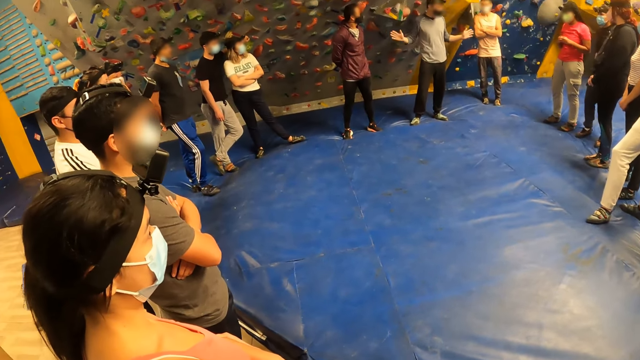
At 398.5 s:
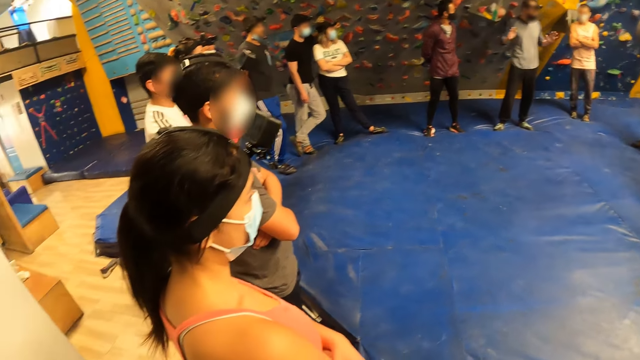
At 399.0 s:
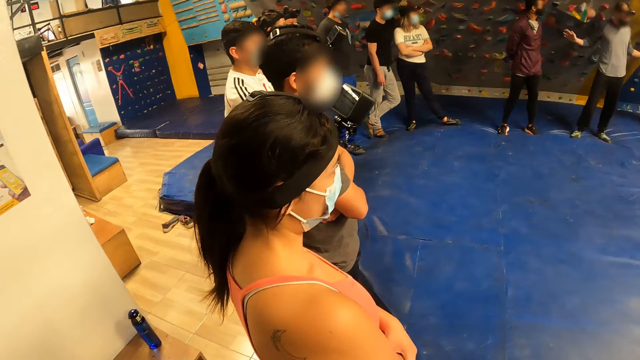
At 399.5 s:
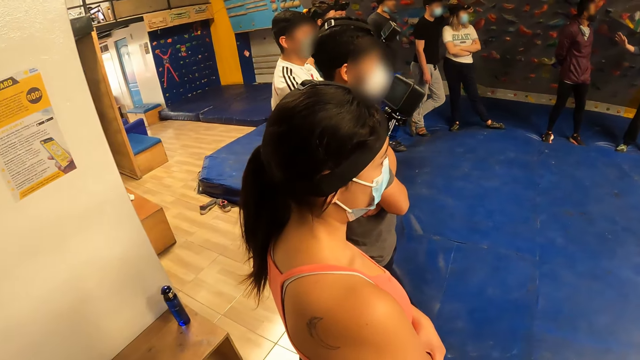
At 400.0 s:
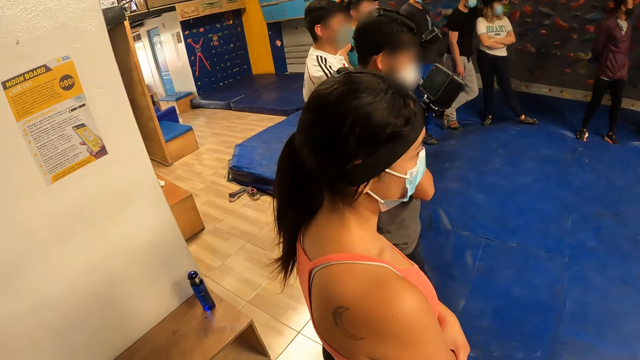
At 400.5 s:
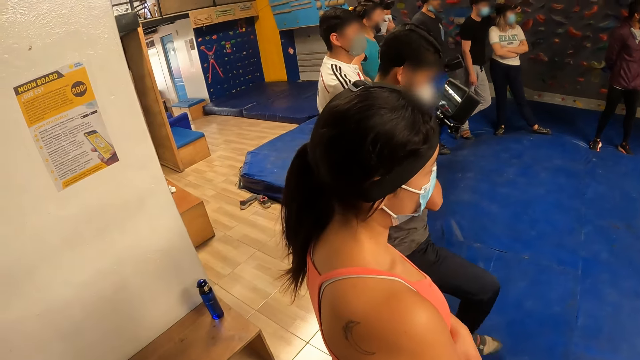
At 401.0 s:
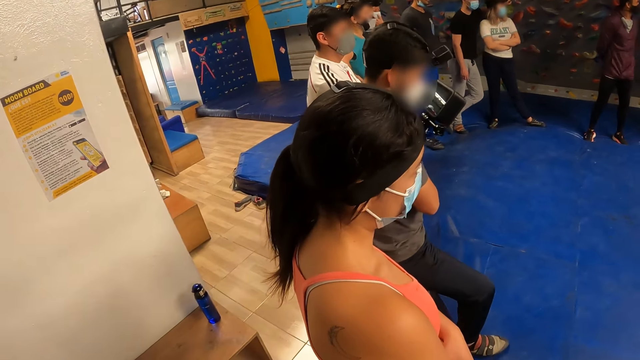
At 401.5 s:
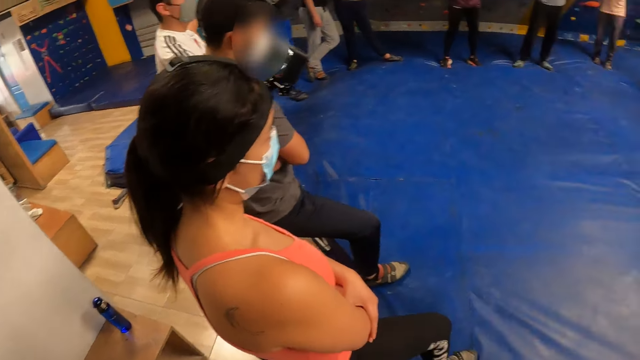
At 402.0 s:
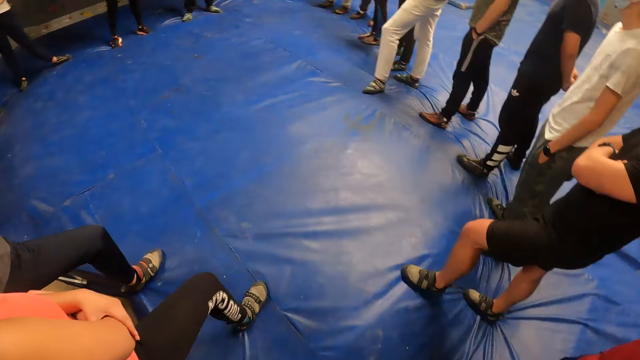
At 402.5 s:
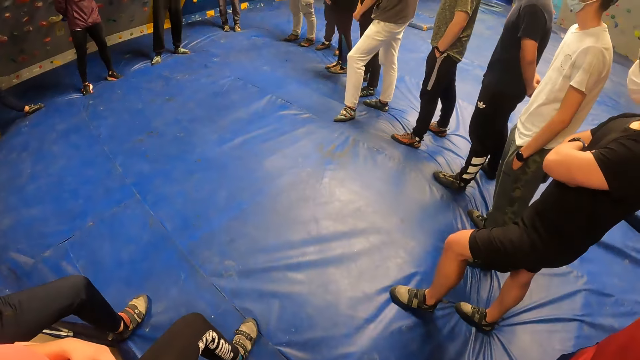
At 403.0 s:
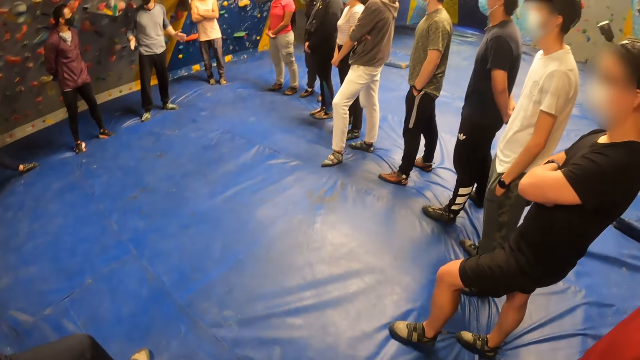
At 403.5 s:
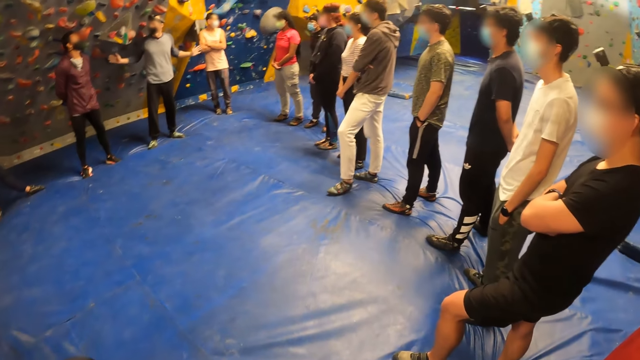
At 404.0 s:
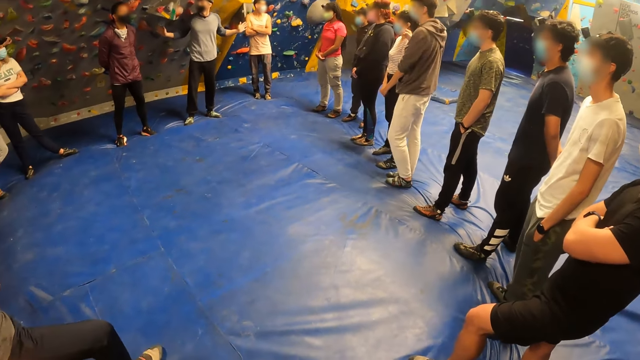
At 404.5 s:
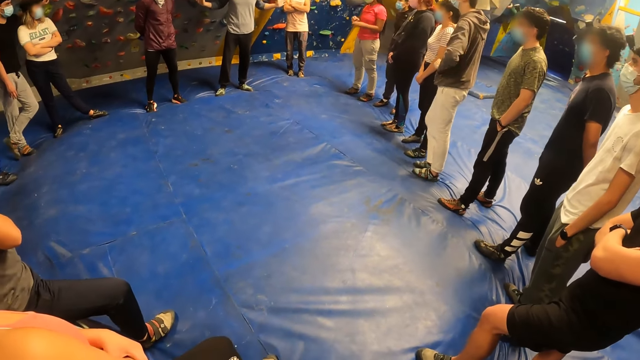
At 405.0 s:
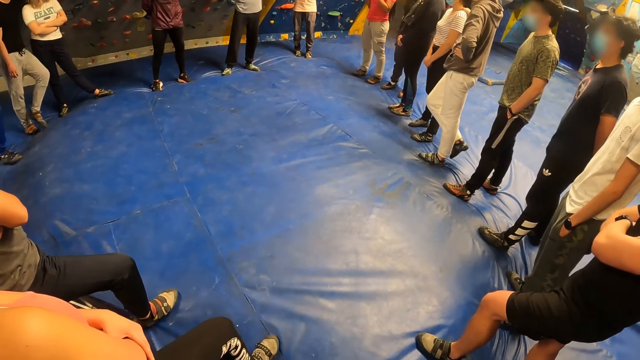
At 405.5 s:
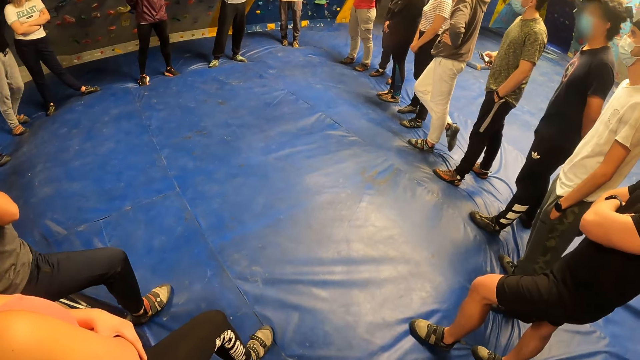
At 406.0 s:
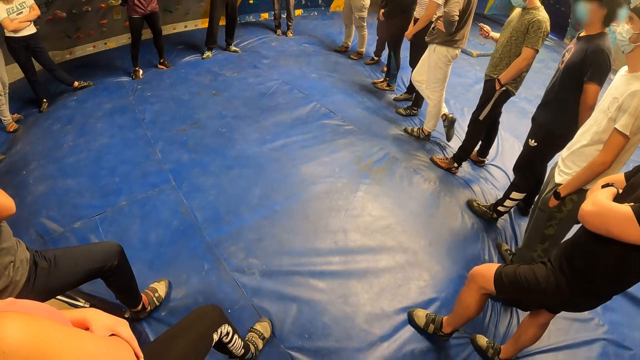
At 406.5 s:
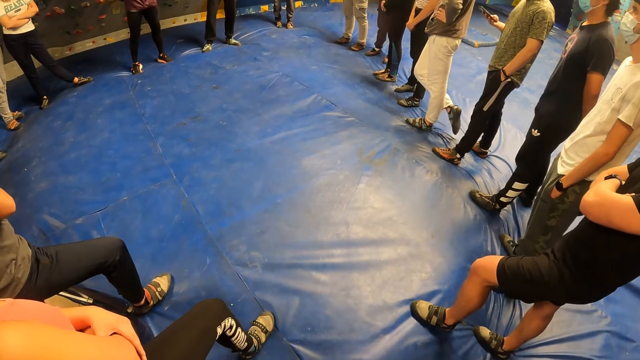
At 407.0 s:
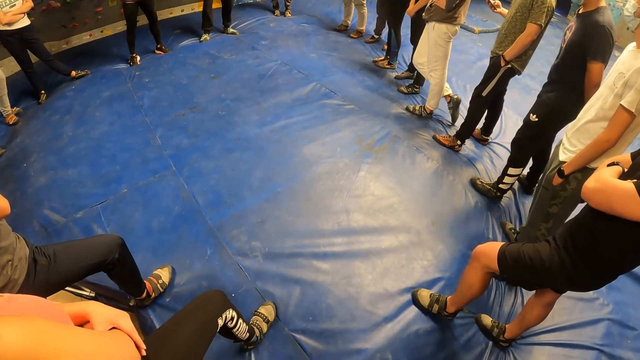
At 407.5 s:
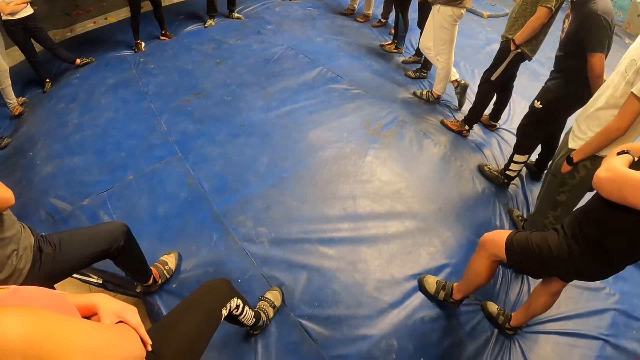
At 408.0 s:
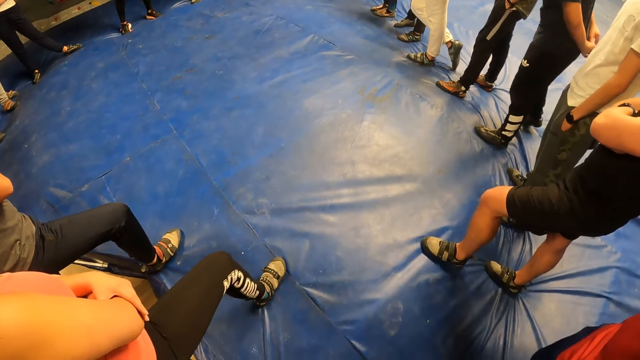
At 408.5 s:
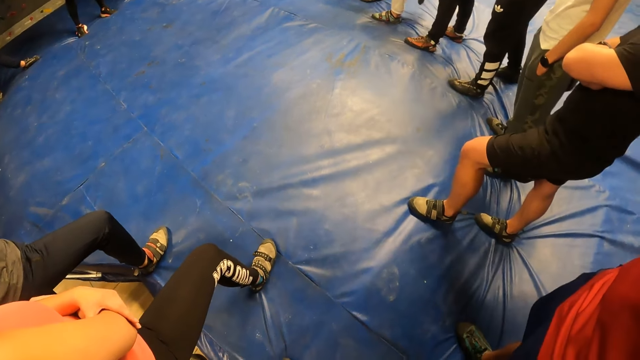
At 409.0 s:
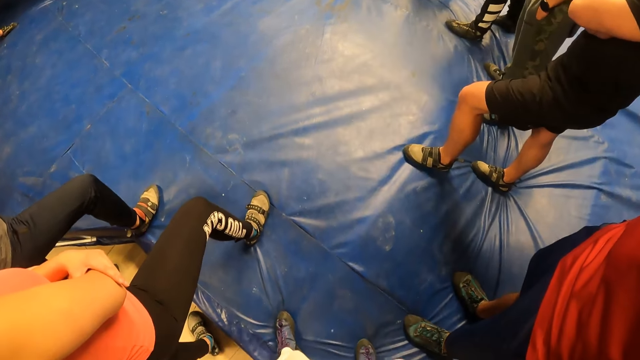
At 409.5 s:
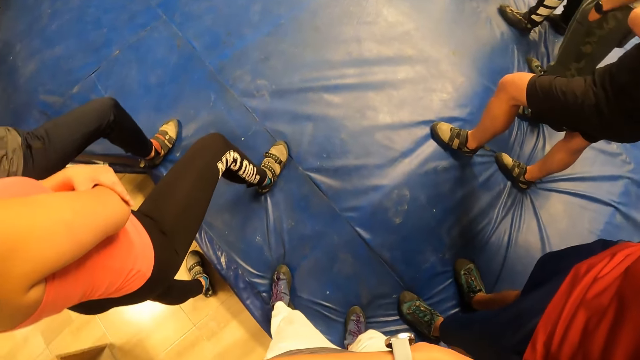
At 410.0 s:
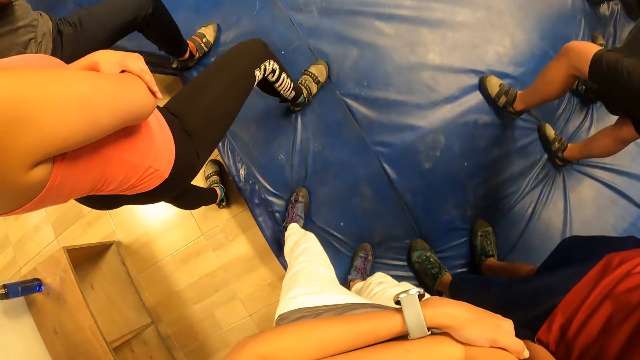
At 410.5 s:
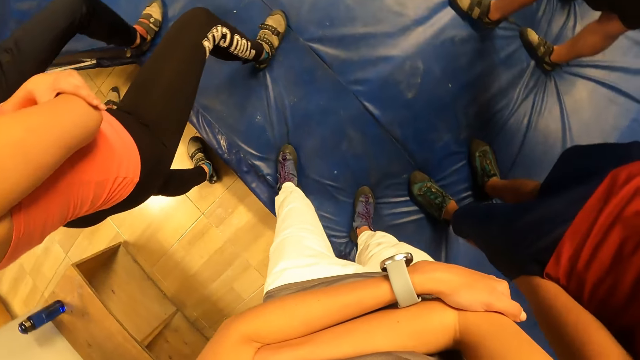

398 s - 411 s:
The camera wearer looks around. A person addresses the people. The camera wearer looks around.

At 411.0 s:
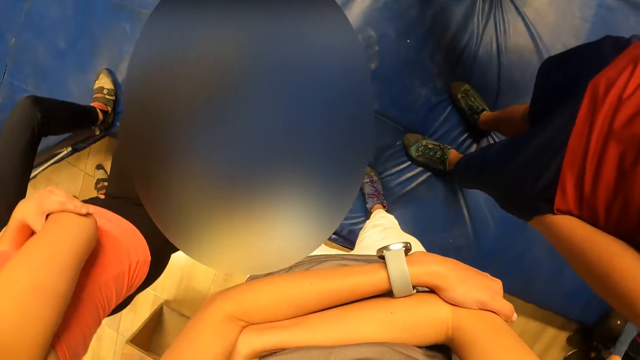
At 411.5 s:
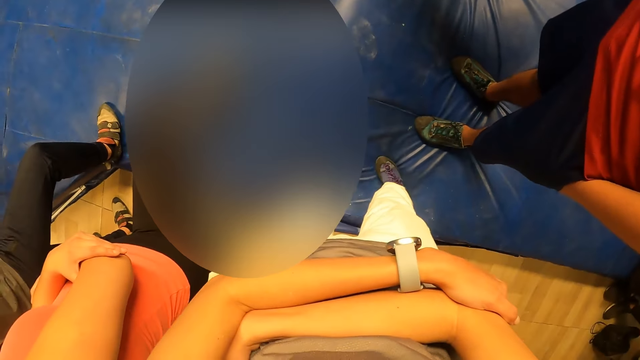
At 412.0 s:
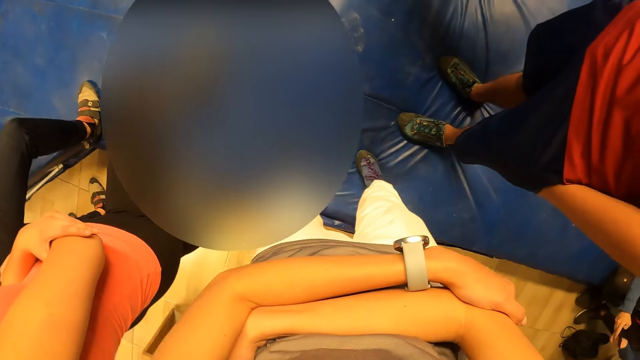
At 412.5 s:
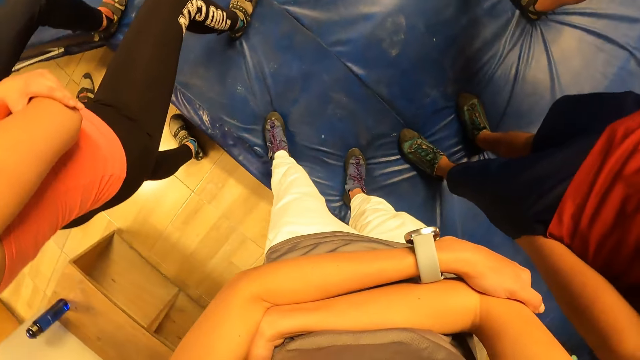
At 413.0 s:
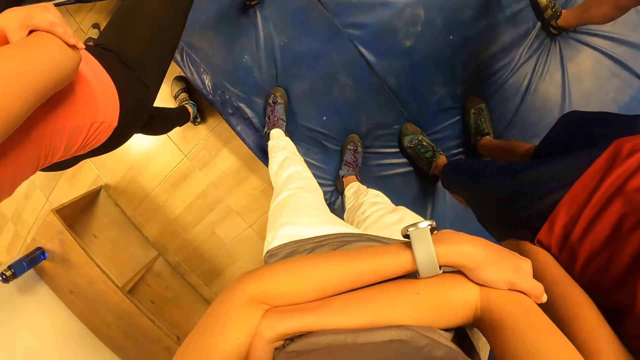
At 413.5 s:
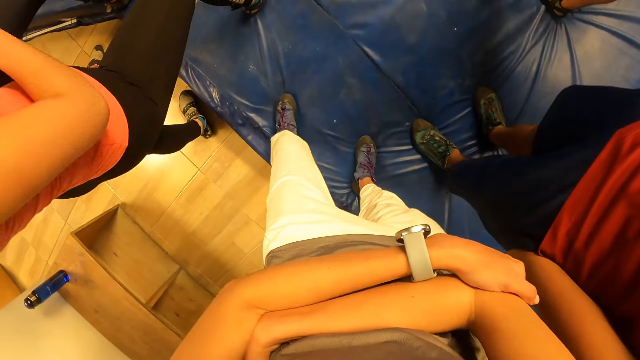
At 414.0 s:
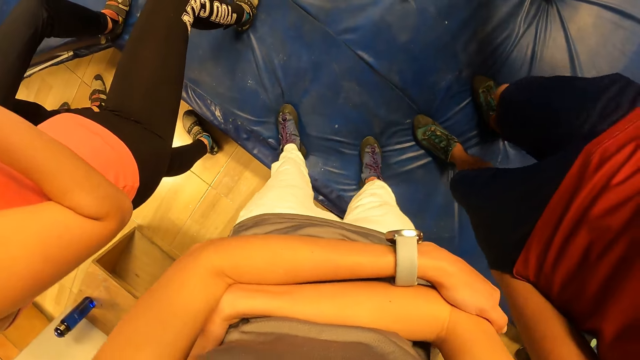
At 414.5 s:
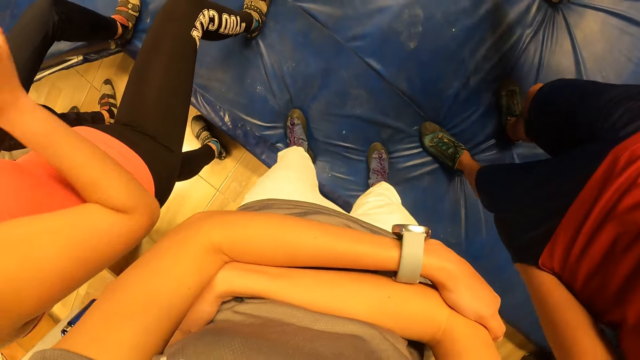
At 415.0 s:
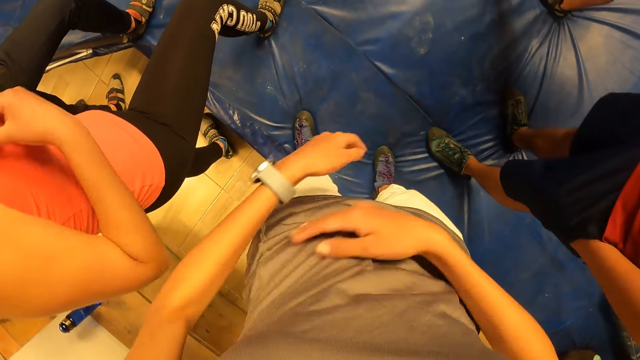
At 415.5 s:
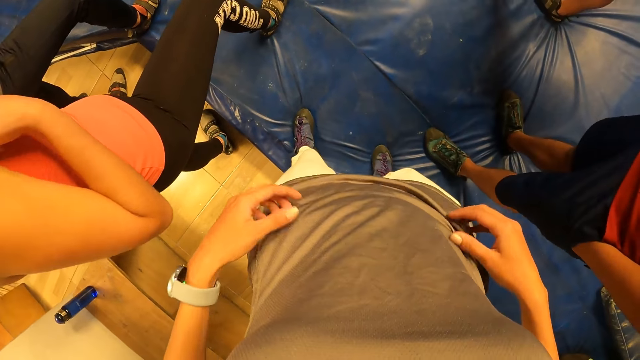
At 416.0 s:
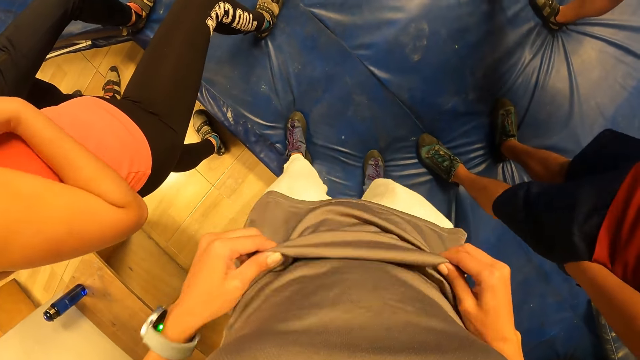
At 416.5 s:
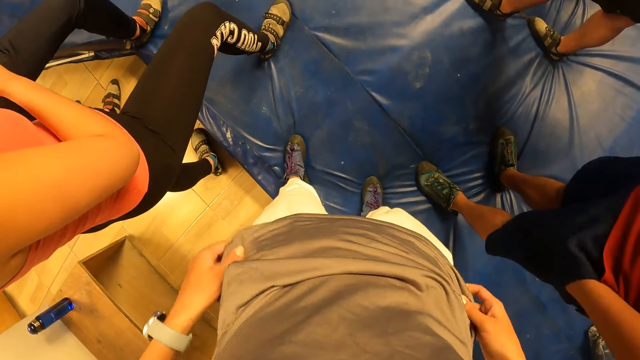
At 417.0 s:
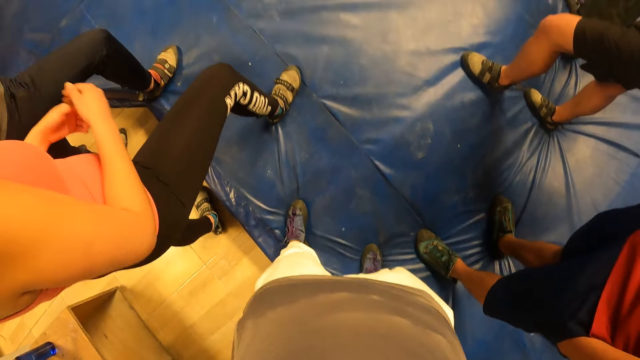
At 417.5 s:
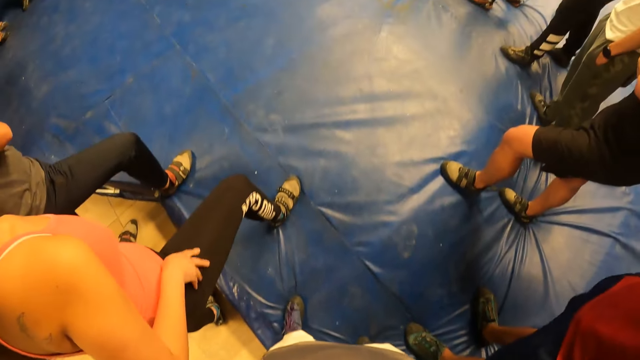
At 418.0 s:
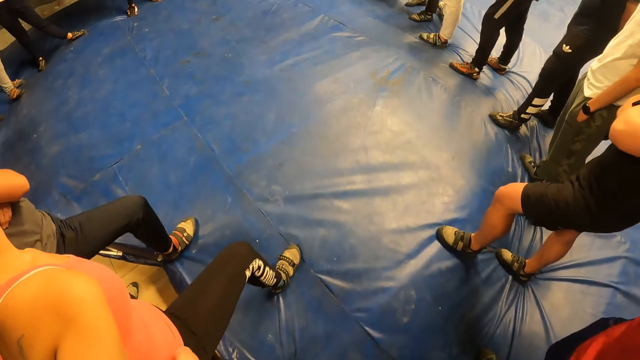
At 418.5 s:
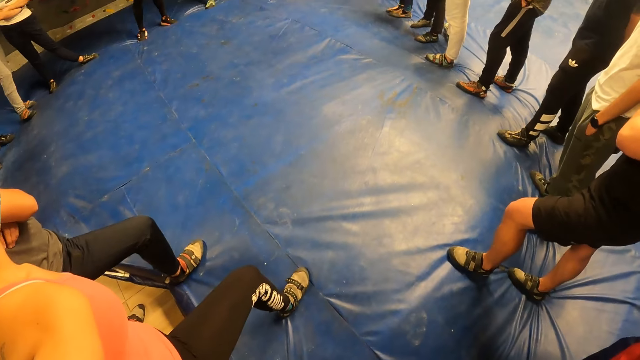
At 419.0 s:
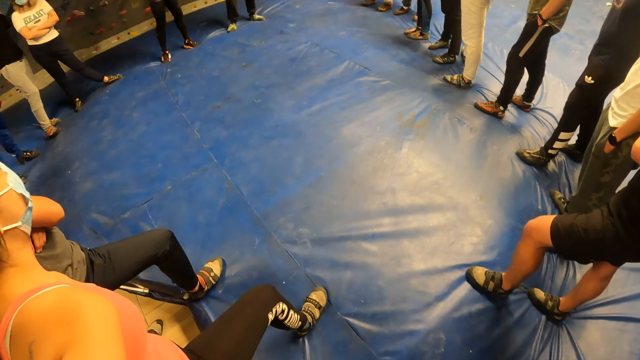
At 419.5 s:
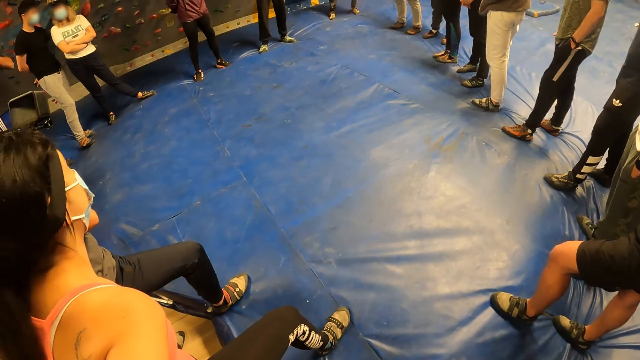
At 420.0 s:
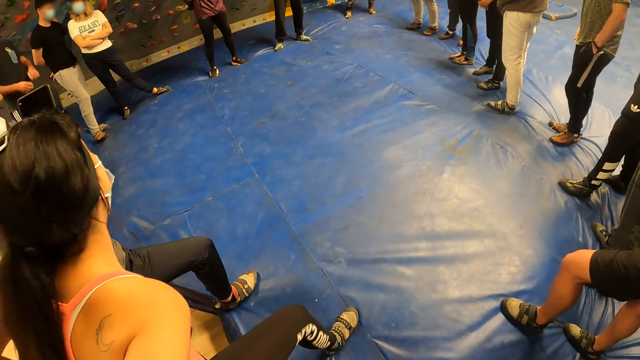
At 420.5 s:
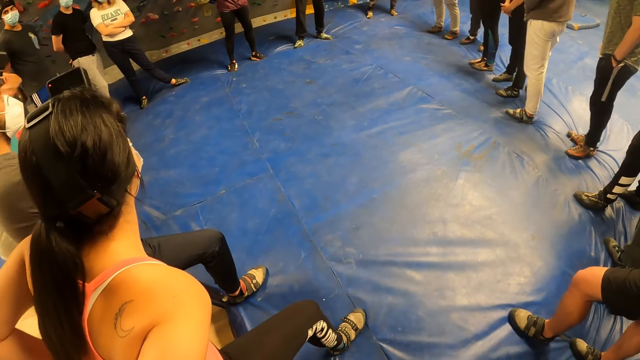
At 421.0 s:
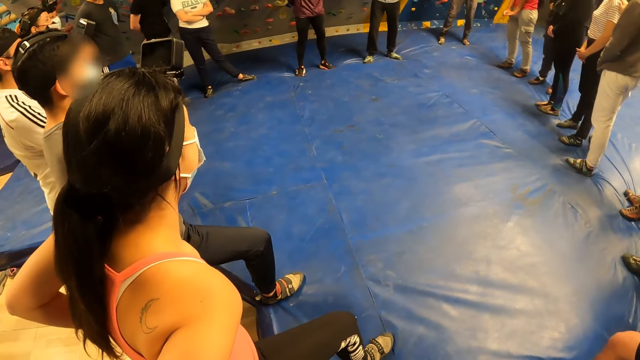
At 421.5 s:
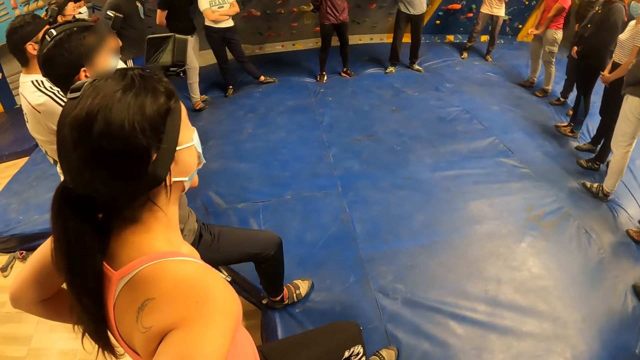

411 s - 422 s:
The camera wearer releases his hands from his body. He adjusts a T-shirt on his body with both hands. He looks around.
